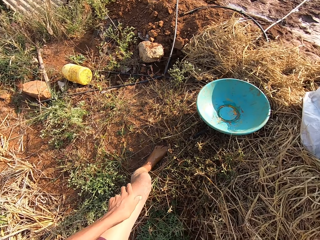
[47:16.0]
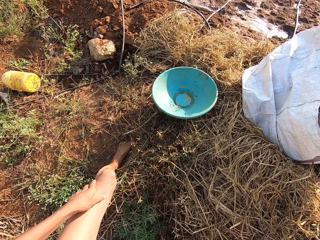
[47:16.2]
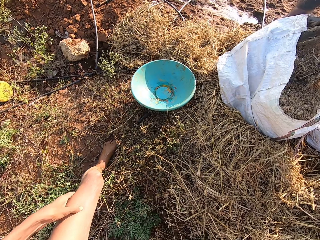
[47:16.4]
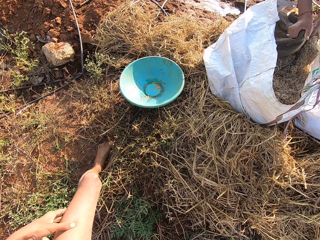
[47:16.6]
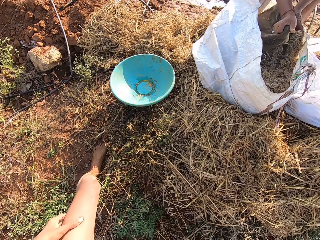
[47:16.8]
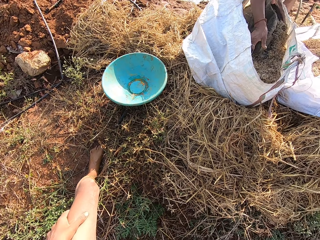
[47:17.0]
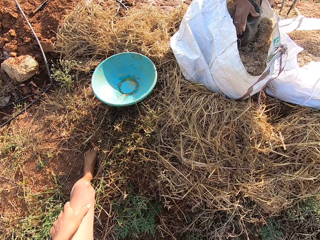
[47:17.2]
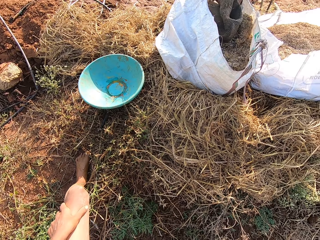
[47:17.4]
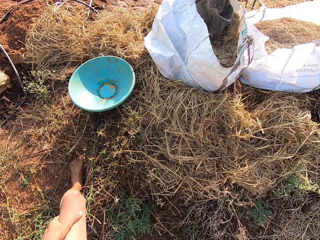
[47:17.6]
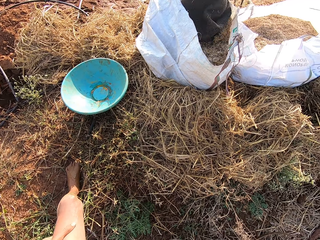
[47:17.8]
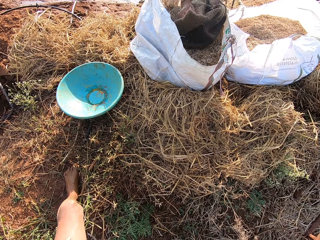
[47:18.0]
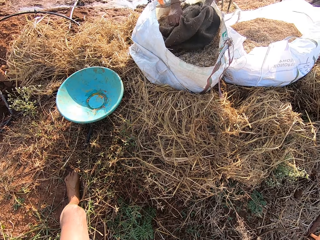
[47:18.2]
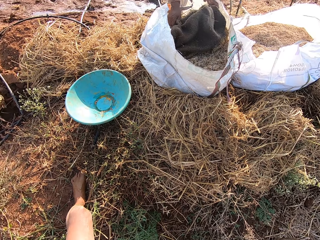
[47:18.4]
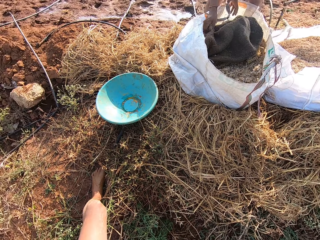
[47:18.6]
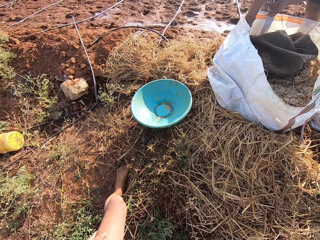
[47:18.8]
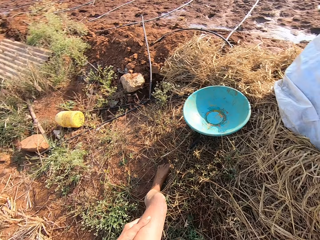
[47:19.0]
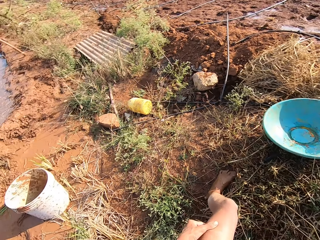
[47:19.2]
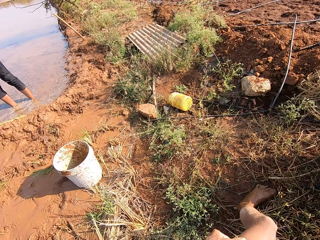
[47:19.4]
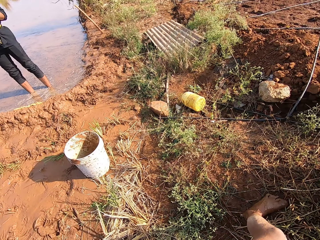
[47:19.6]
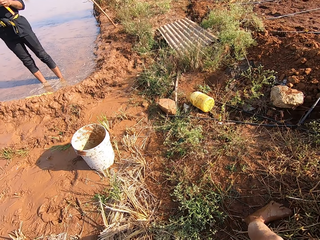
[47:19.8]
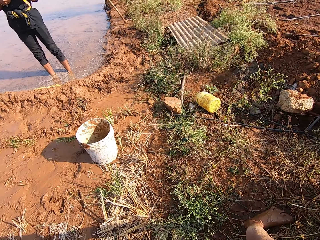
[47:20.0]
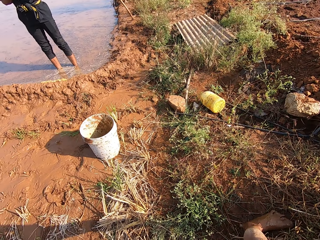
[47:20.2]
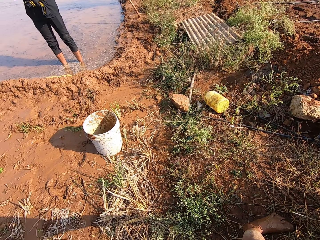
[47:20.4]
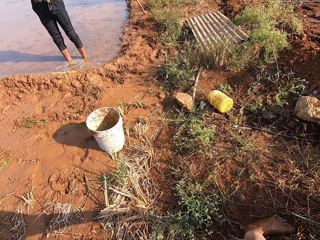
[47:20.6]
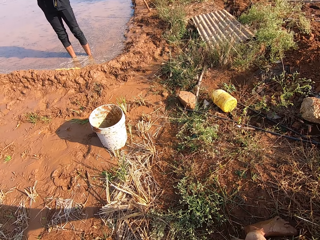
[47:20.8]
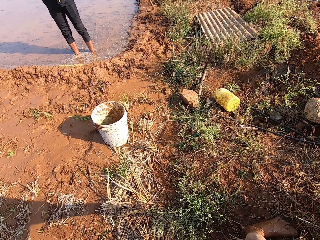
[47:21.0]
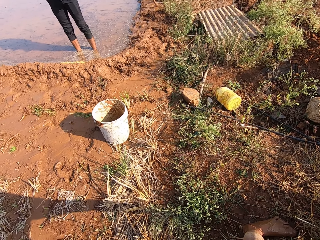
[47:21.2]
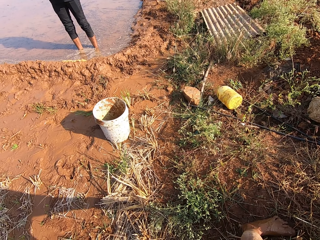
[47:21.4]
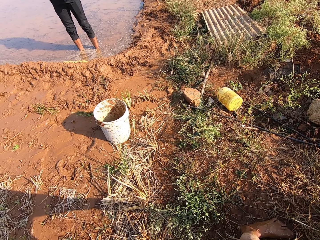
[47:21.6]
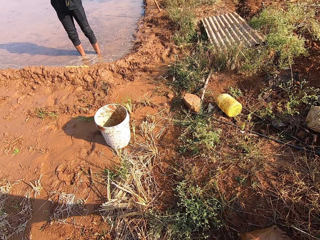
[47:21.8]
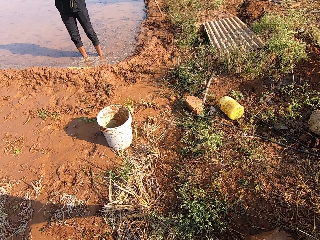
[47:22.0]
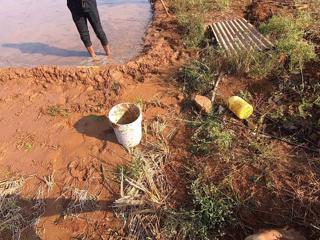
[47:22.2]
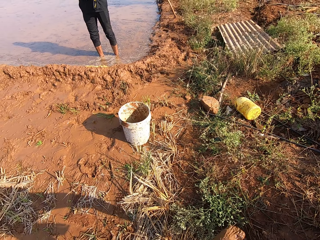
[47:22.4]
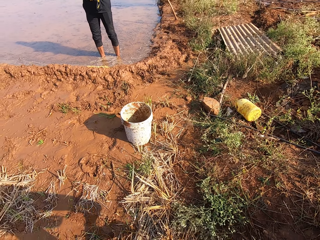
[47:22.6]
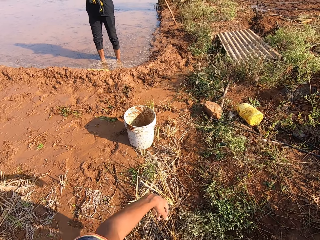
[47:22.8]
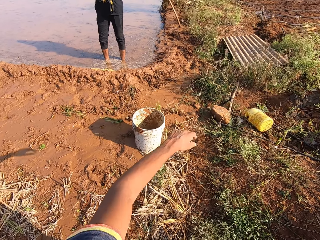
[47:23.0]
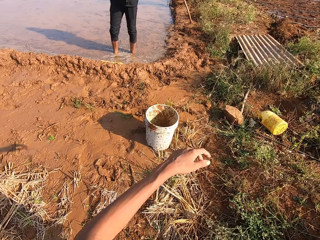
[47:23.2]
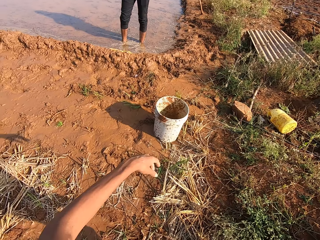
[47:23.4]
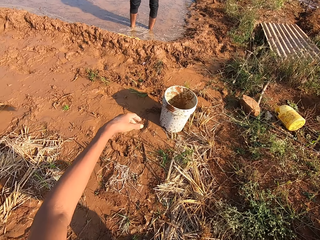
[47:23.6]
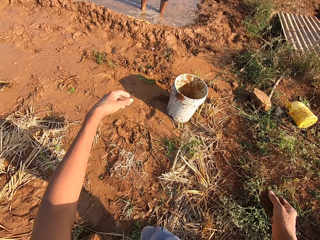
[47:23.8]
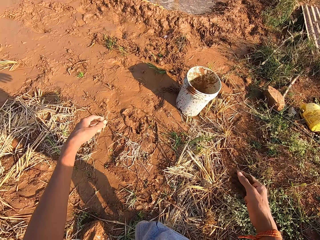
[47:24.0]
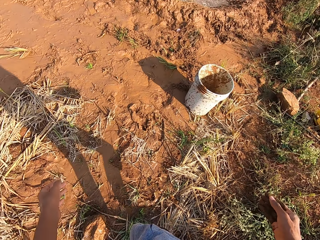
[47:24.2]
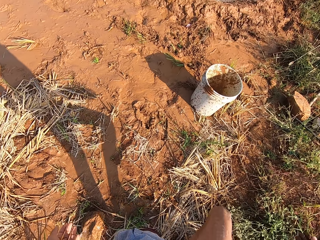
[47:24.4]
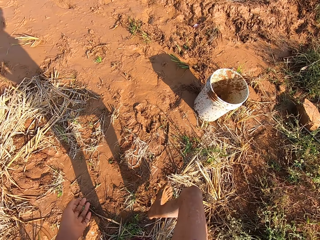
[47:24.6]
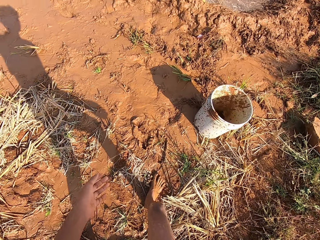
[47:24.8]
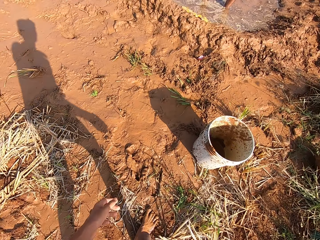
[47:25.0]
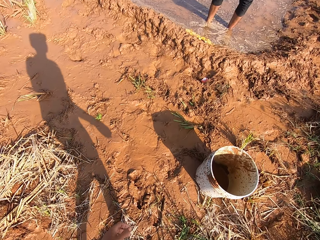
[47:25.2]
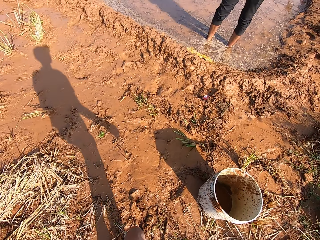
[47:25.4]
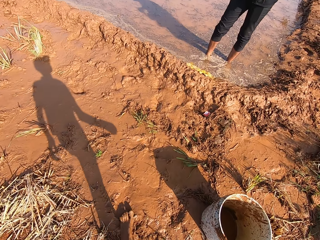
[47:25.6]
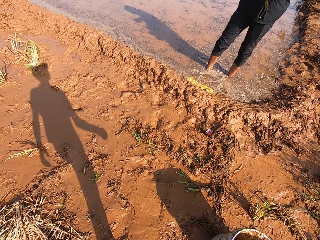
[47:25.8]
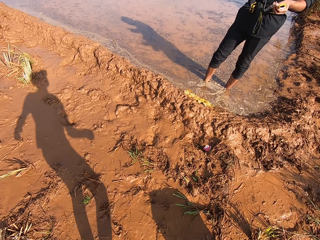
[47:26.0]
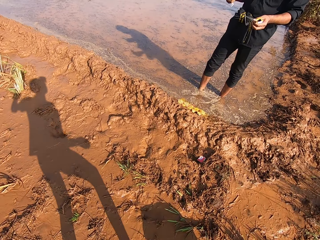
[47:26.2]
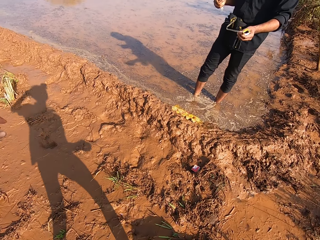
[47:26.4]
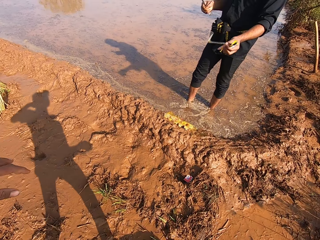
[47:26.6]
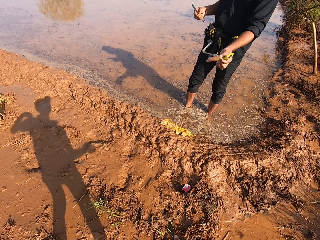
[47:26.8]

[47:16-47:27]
A man moves millet in the sack with both hands. The man pours something inside the sack. The camera wearer looks around. They stare at a person. They walk around.

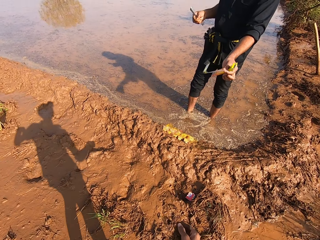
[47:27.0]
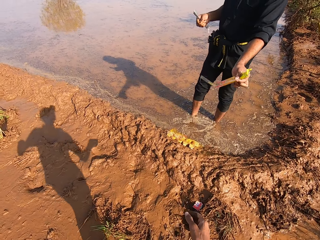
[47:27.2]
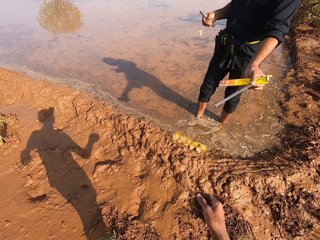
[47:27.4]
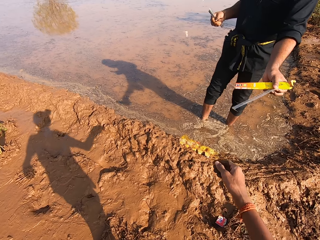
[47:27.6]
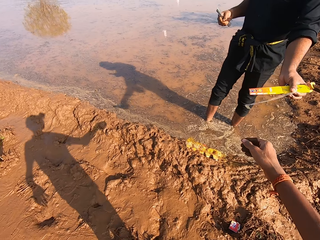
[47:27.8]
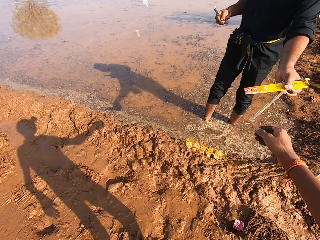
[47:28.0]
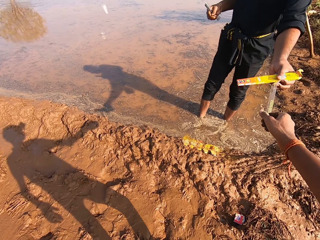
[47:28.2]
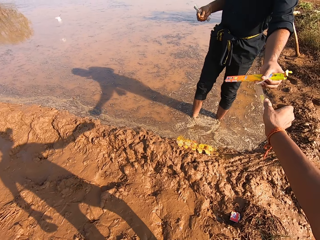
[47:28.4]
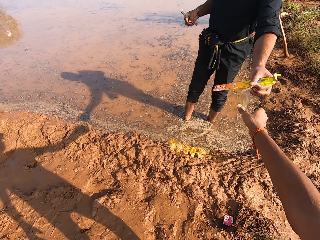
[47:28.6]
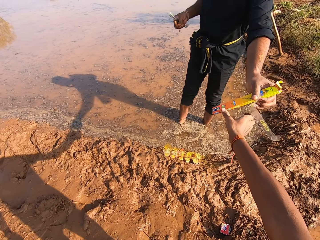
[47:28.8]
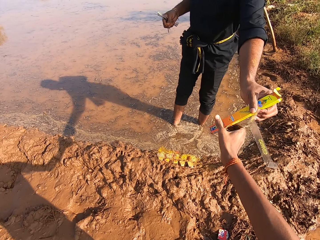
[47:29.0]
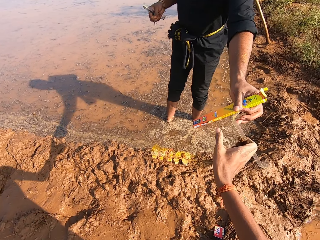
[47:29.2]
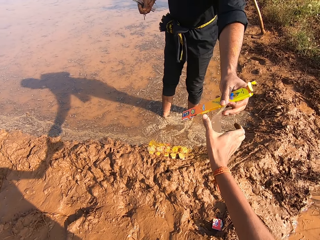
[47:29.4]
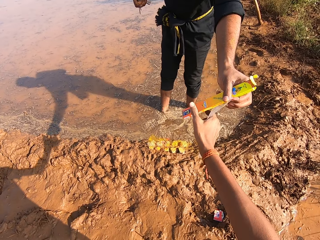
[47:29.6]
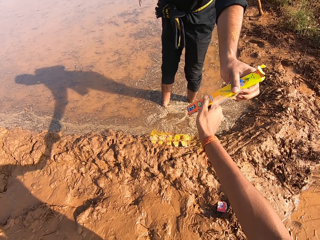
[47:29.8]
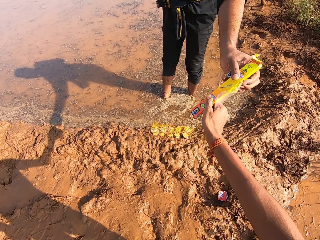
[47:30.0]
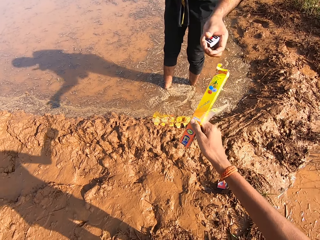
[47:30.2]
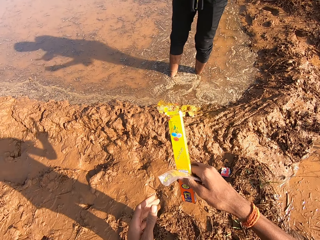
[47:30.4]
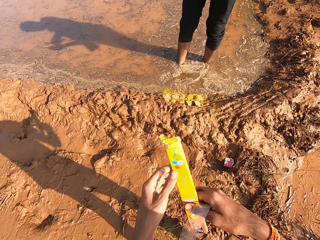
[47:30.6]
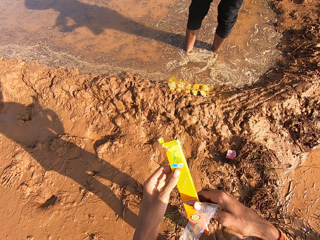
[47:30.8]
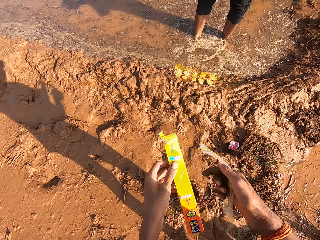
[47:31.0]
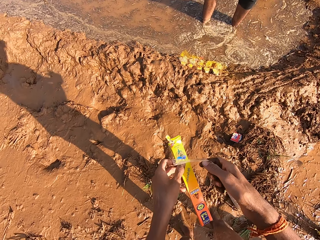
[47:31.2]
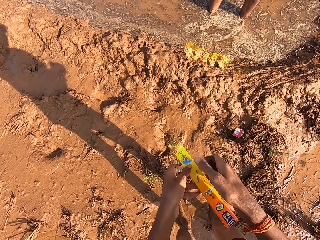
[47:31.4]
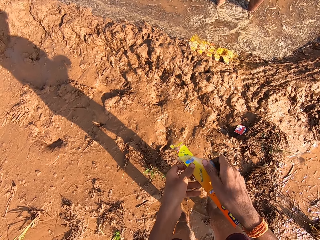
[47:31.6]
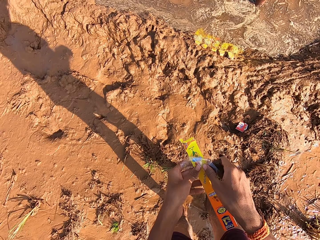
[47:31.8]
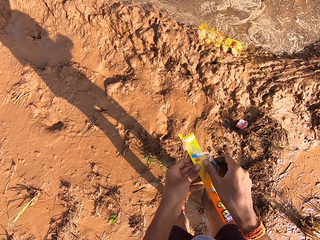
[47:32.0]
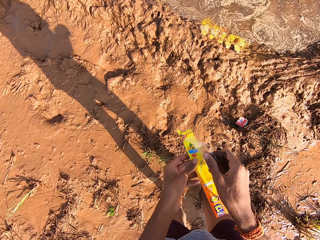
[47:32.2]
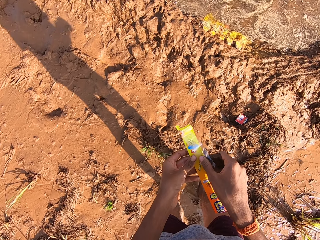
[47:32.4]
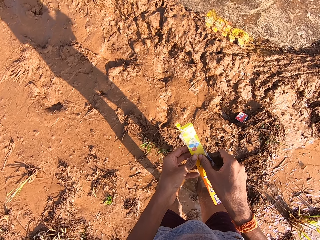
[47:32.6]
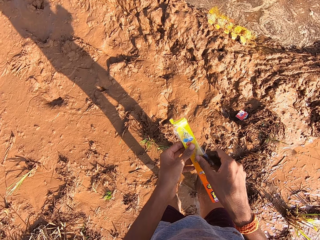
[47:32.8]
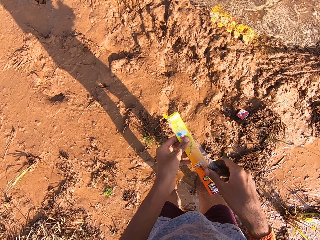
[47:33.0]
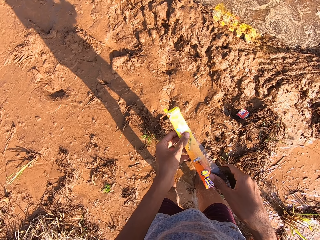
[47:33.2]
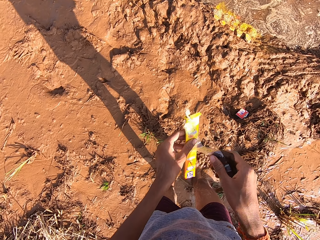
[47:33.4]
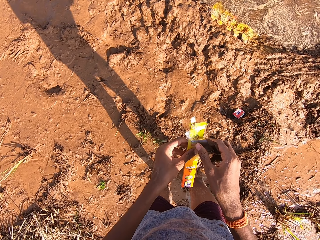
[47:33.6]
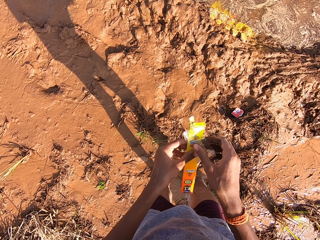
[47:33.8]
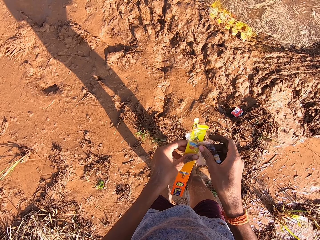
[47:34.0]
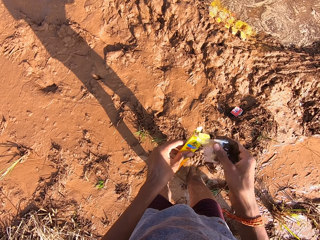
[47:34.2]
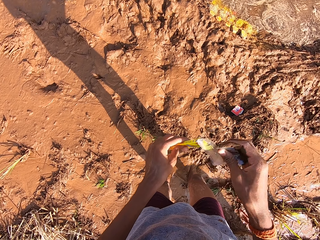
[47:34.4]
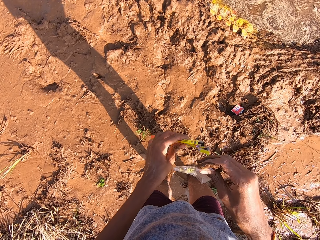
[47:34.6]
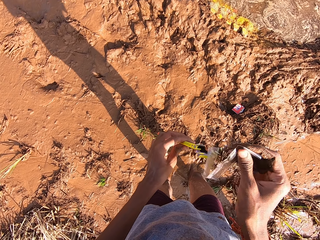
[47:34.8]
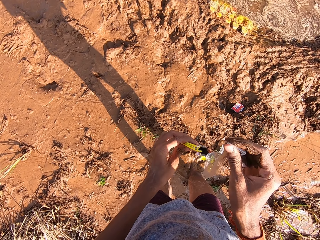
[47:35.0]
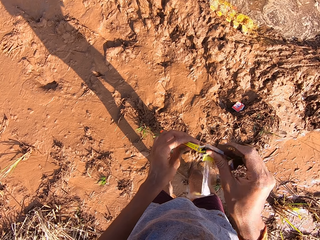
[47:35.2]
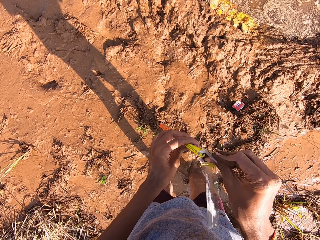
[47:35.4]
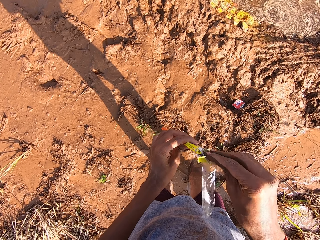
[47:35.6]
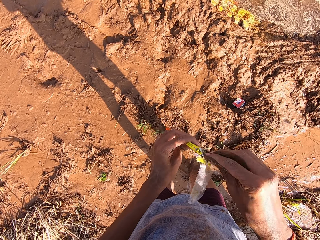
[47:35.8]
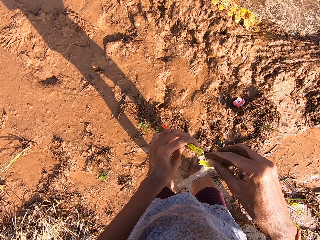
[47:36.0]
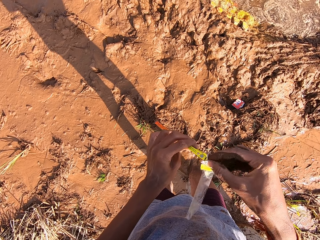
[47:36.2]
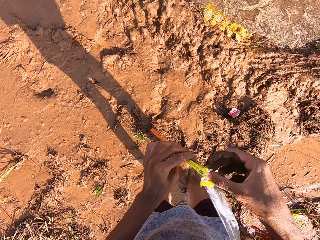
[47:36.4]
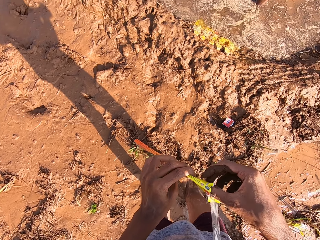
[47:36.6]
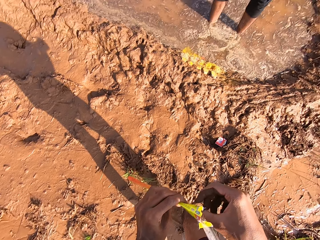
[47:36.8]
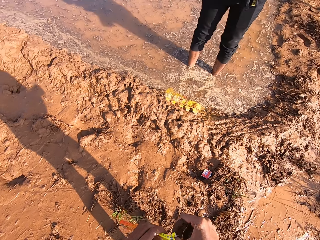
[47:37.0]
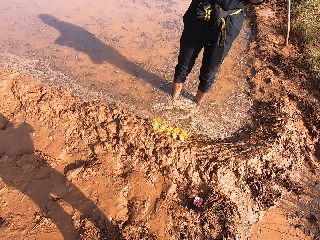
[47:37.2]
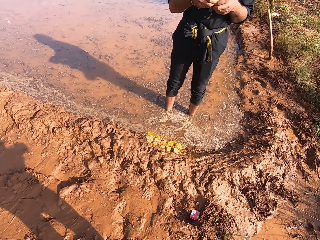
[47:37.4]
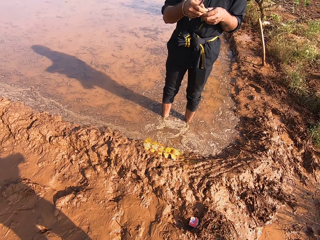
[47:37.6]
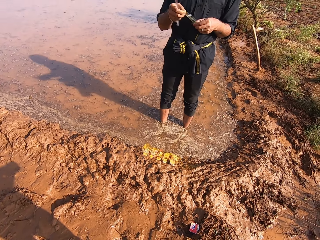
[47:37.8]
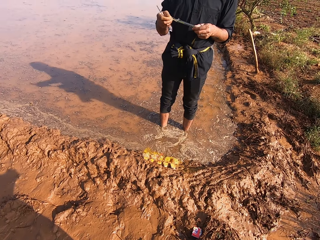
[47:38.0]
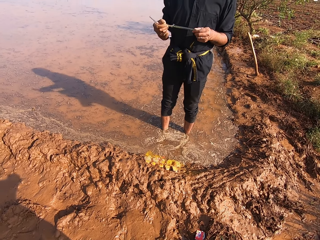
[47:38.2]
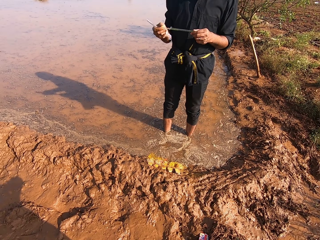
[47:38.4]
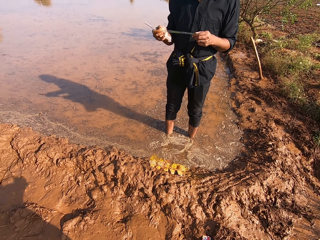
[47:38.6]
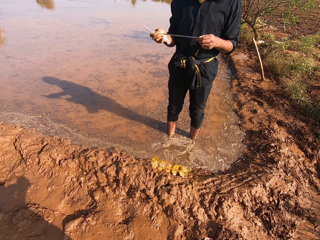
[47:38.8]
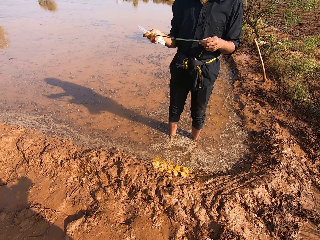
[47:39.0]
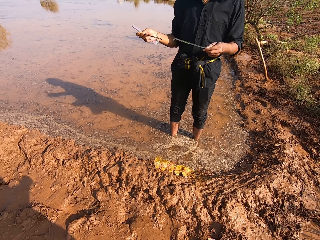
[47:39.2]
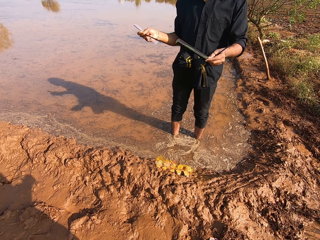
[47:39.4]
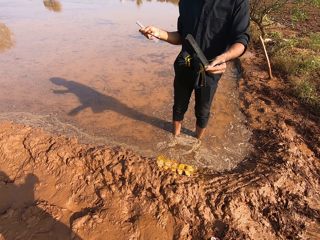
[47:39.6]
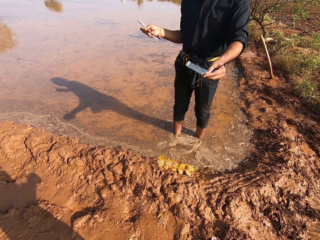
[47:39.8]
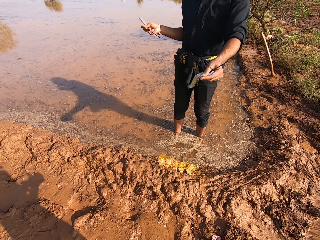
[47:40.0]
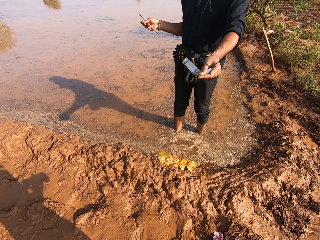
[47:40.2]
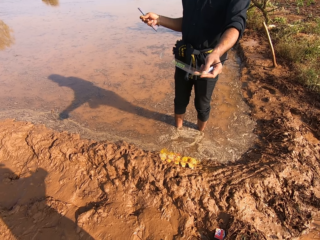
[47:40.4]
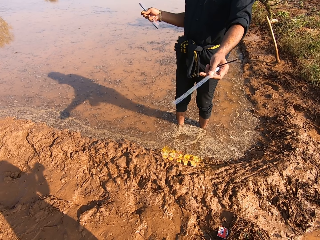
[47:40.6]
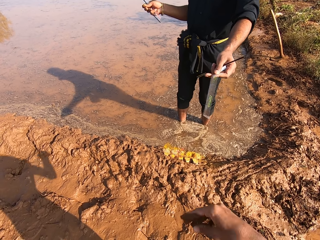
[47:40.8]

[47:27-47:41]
A man passes the packet or box to the camera wearer with his left hand. The camera wearer takes the packet and the nylon paper from the man. He holds the packet with both hands. He folds the nylon paper. He puts a nylon in the packet with his right hand. He looks around. The man pulls an incense stick from the nylon with his right hand. The camera wearer stares at the man.
